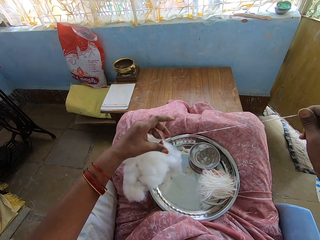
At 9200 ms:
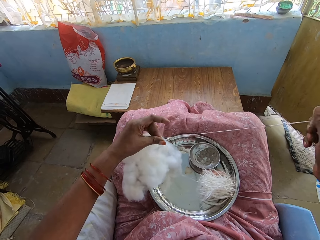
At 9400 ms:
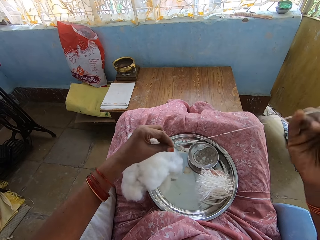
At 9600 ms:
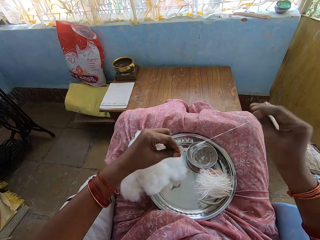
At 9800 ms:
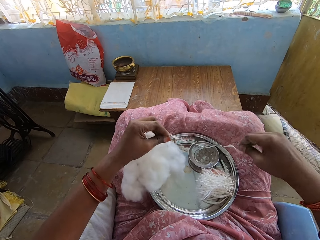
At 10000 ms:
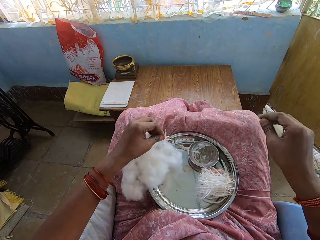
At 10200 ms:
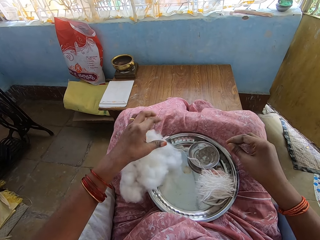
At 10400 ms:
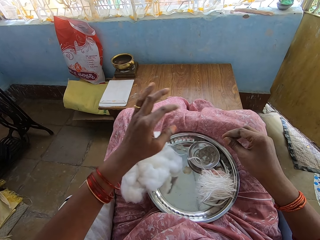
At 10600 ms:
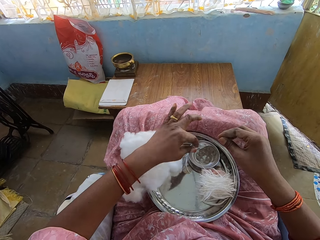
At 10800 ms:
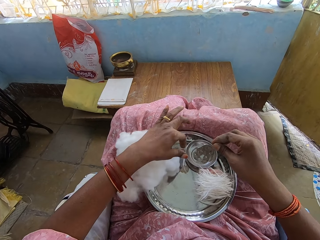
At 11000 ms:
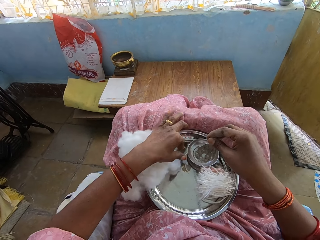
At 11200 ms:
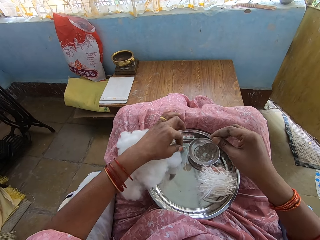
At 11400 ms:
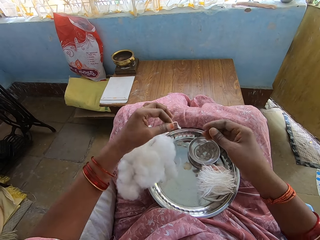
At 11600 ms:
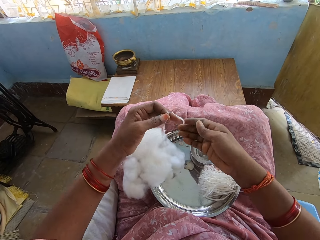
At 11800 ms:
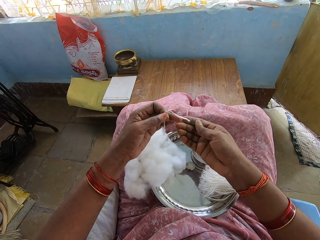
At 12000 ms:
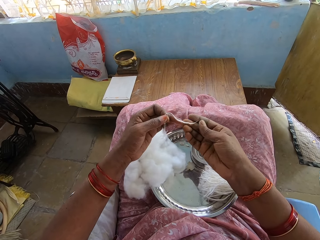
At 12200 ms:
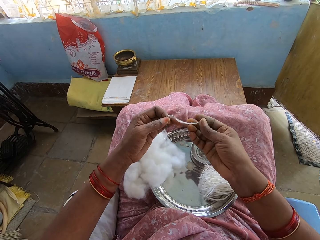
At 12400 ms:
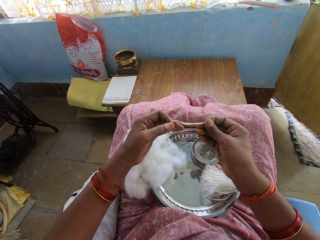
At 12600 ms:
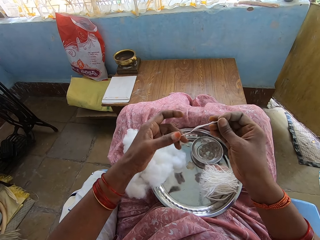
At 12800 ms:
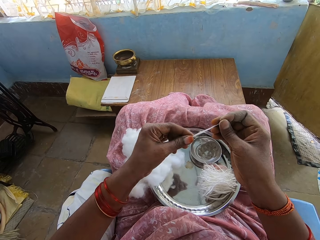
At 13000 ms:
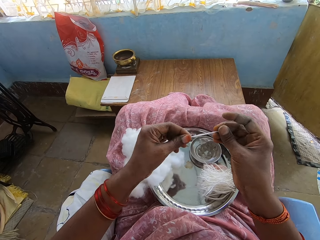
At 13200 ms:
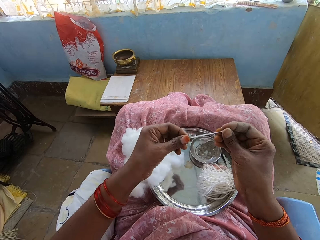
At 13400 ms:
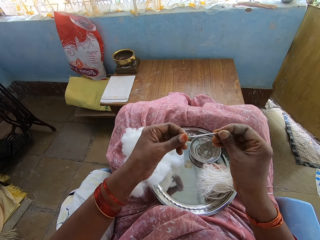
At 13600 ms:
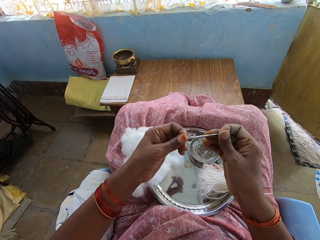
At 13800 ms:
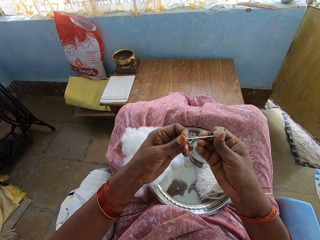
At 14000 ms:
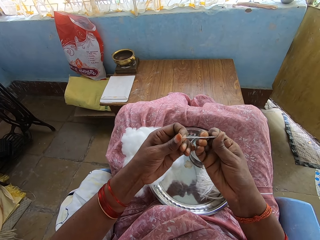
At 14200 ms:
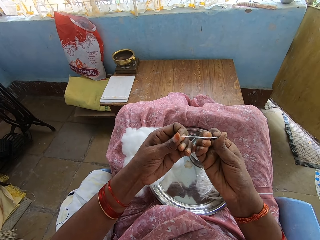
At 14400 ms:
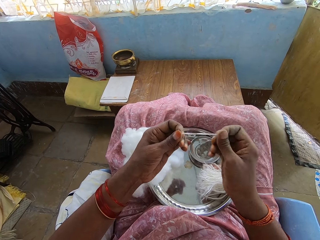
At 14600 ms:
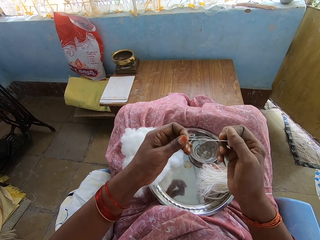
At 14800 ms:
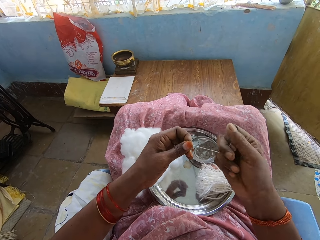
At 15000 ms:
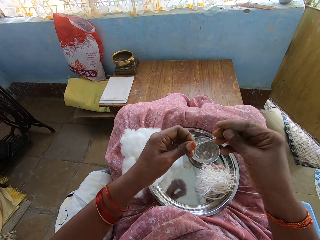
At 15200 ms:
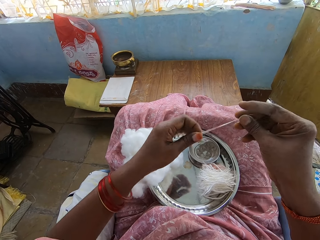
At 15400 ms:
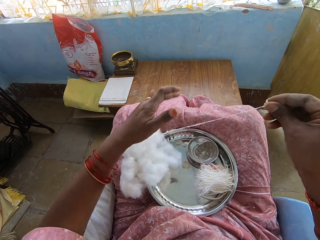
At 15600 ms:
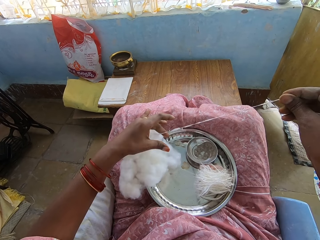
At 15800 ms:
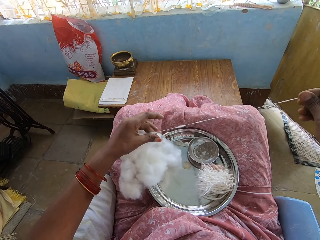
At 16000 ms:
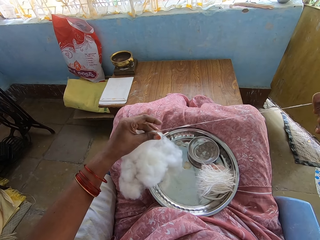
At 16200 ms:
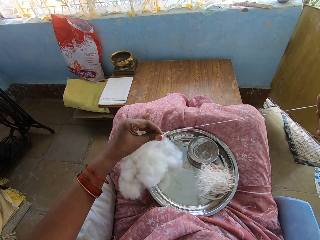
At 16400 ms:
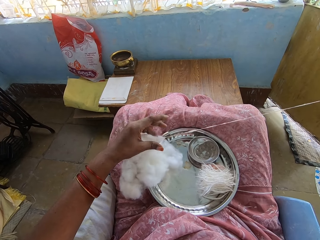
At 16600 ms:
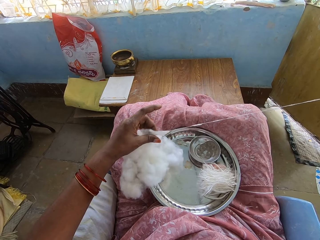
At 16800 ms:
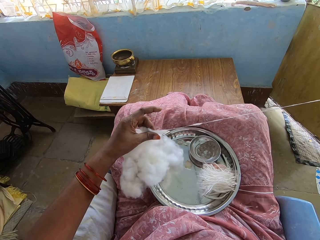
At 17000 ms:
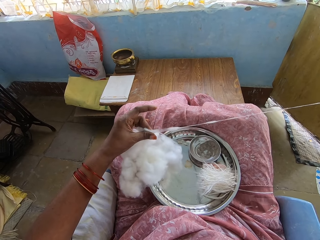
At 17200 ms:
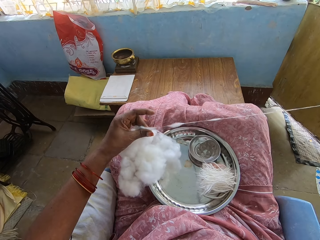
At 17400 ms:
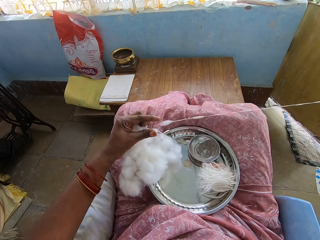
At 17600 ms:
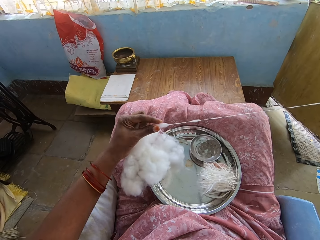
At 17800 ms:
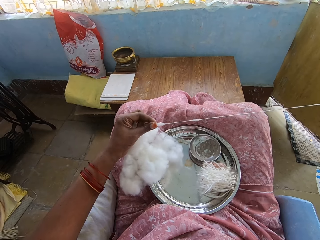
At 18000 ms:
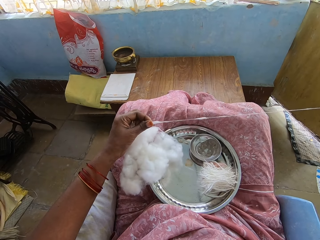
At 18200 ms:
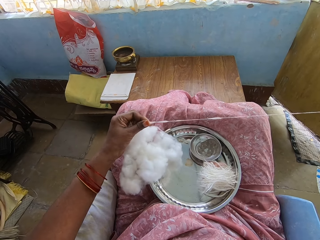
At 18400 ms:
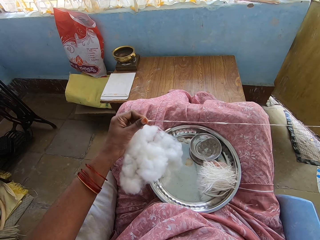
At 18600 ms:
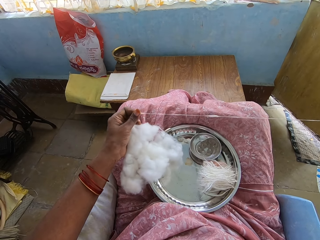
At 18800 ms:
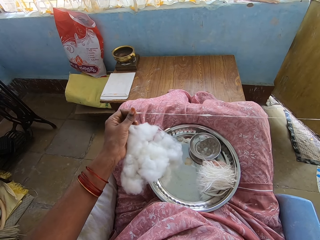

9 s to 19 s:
The camera wearer pulls the thread. They pick up the cotton wool, roll the cotton wool, and pull out the cotton wool.

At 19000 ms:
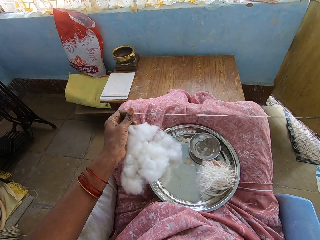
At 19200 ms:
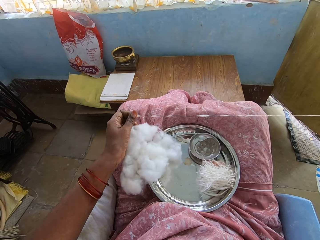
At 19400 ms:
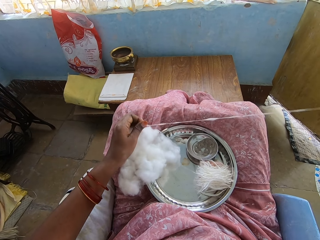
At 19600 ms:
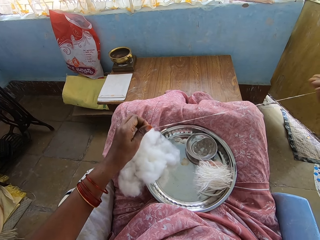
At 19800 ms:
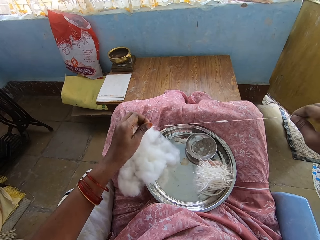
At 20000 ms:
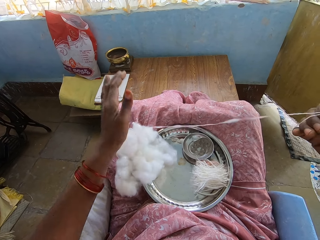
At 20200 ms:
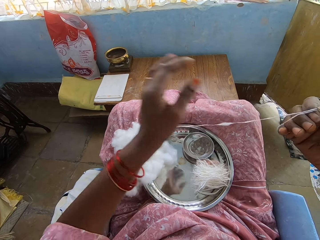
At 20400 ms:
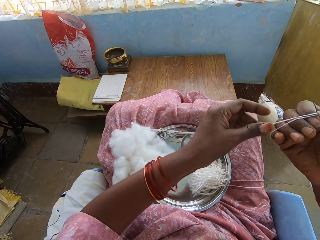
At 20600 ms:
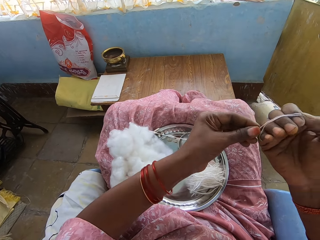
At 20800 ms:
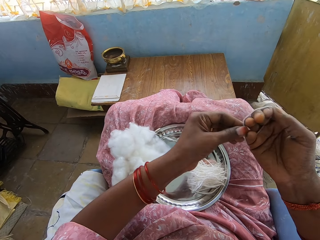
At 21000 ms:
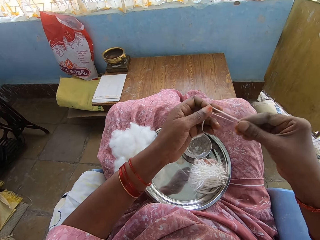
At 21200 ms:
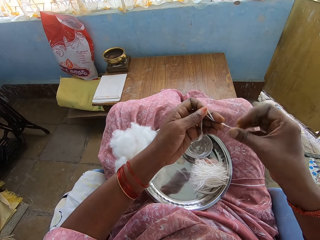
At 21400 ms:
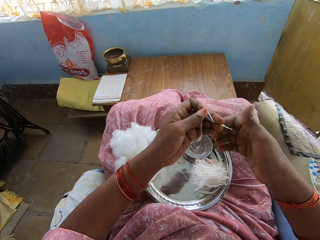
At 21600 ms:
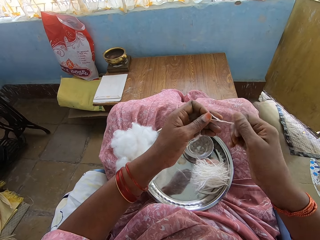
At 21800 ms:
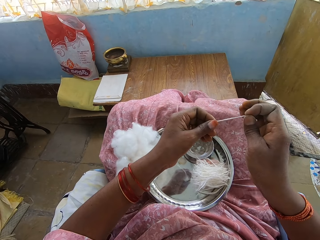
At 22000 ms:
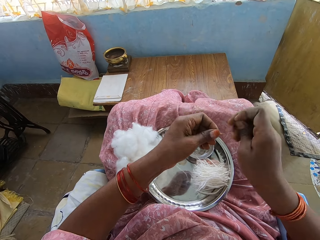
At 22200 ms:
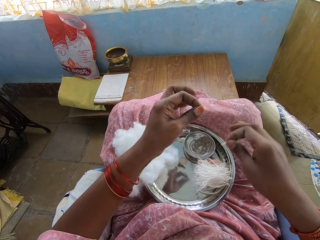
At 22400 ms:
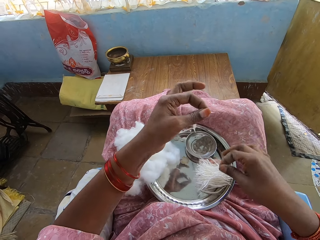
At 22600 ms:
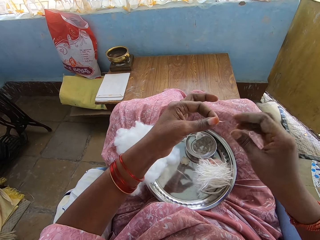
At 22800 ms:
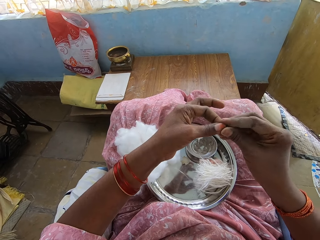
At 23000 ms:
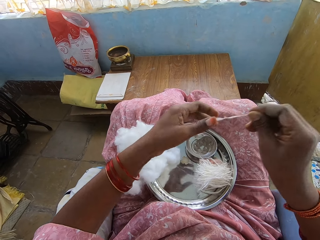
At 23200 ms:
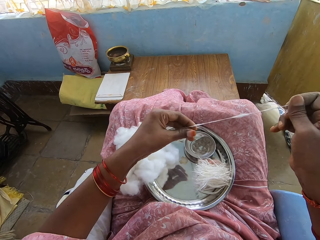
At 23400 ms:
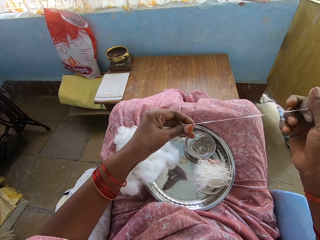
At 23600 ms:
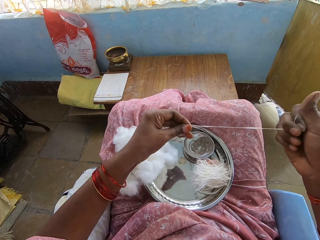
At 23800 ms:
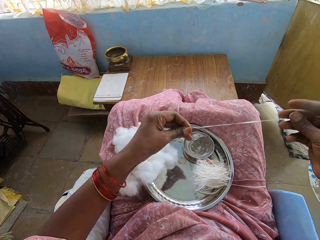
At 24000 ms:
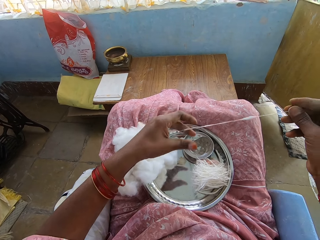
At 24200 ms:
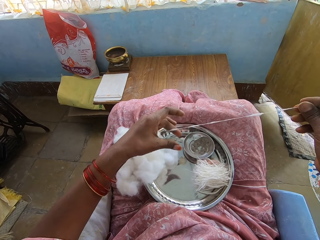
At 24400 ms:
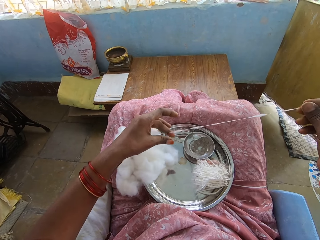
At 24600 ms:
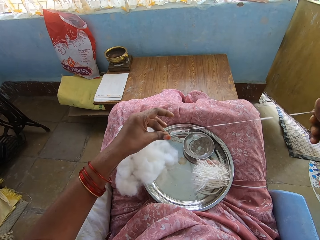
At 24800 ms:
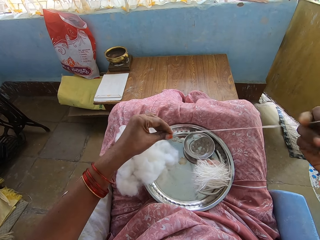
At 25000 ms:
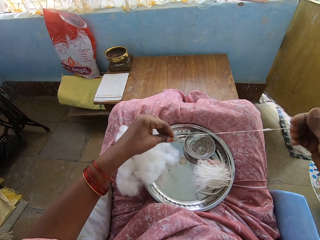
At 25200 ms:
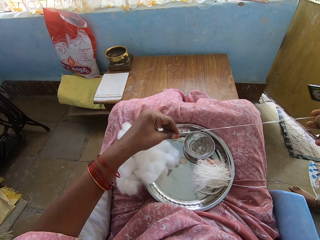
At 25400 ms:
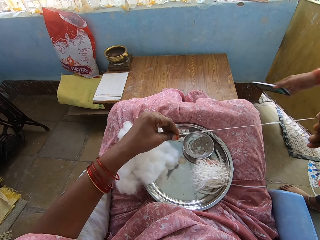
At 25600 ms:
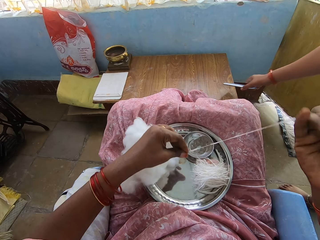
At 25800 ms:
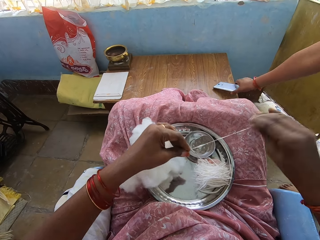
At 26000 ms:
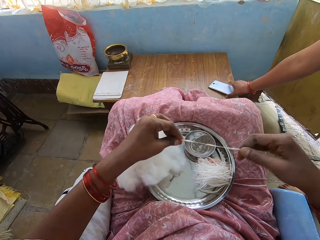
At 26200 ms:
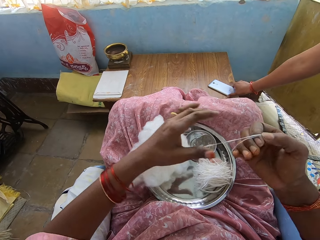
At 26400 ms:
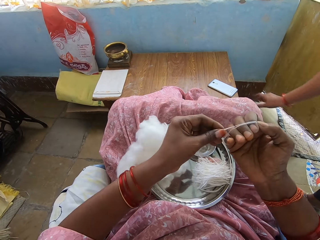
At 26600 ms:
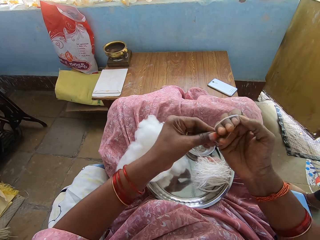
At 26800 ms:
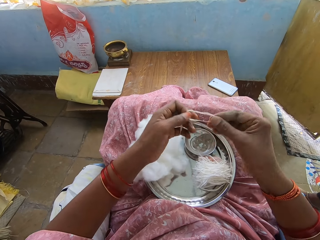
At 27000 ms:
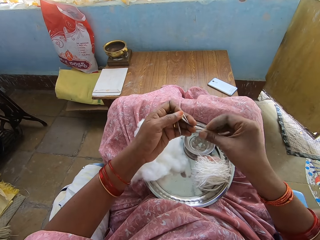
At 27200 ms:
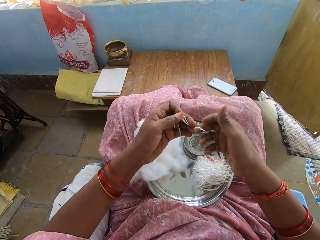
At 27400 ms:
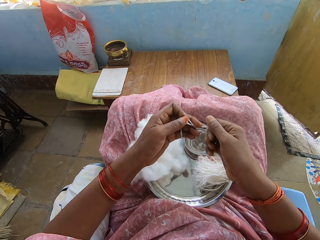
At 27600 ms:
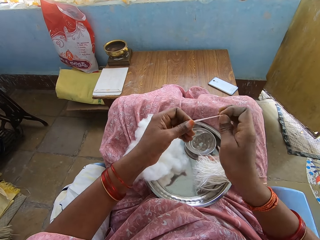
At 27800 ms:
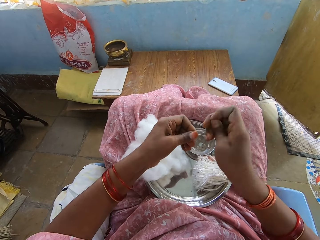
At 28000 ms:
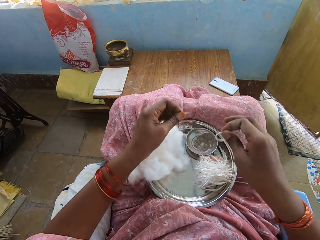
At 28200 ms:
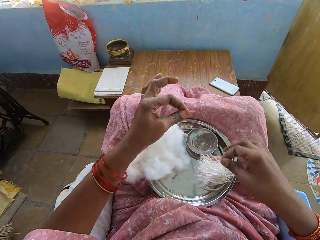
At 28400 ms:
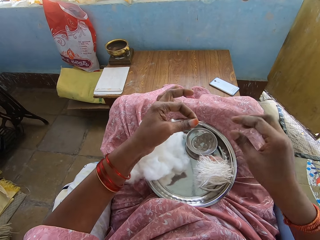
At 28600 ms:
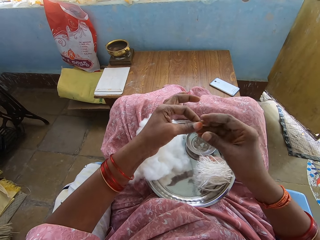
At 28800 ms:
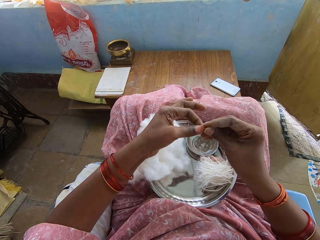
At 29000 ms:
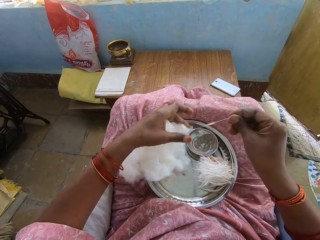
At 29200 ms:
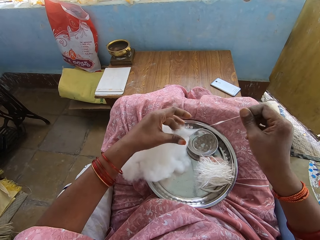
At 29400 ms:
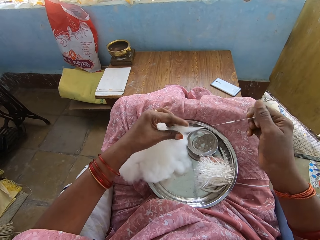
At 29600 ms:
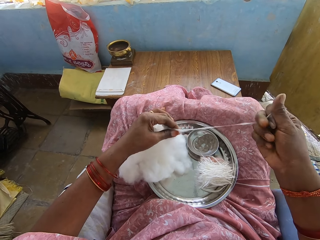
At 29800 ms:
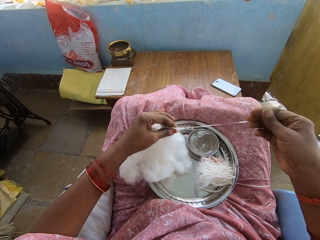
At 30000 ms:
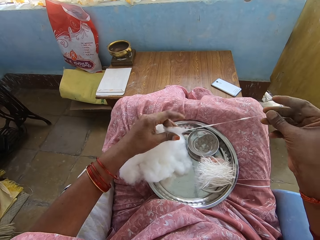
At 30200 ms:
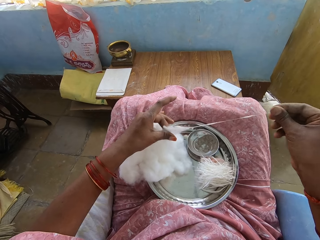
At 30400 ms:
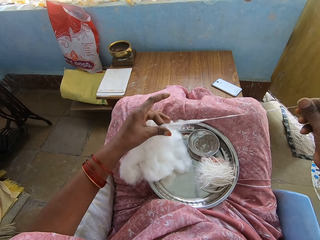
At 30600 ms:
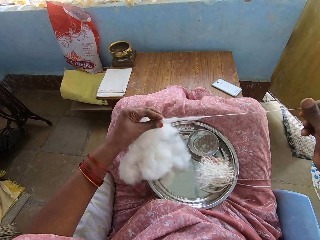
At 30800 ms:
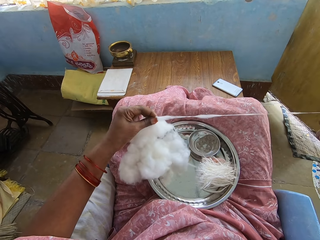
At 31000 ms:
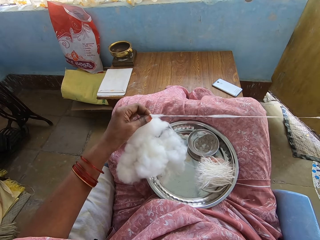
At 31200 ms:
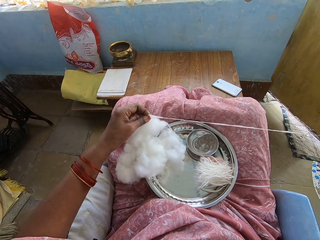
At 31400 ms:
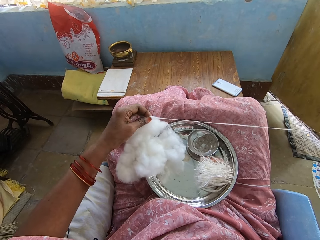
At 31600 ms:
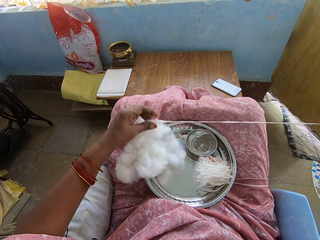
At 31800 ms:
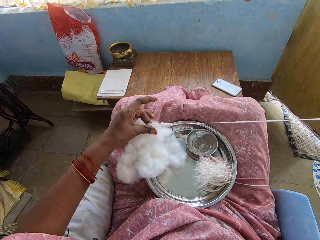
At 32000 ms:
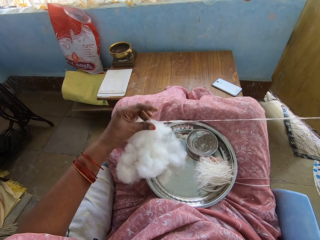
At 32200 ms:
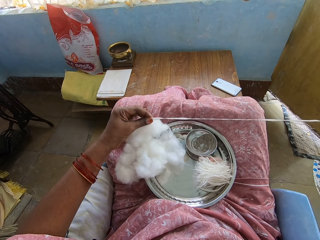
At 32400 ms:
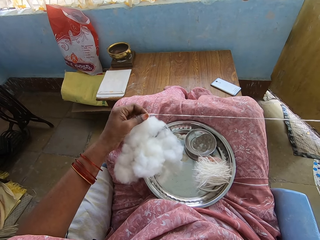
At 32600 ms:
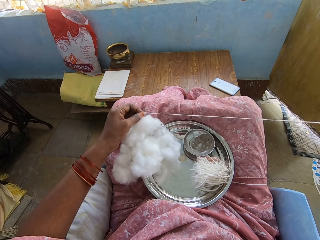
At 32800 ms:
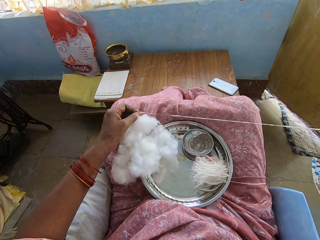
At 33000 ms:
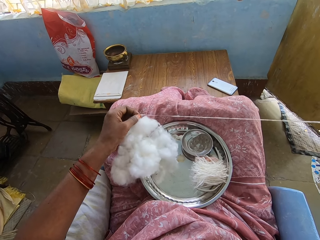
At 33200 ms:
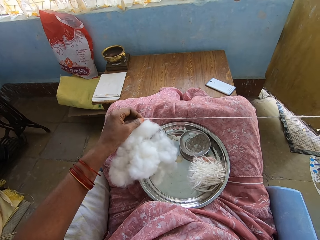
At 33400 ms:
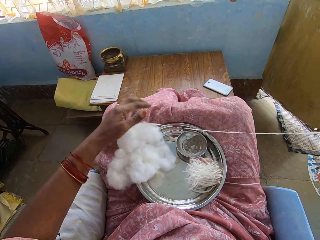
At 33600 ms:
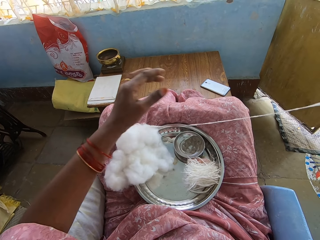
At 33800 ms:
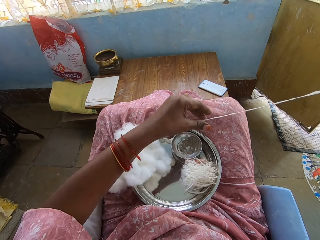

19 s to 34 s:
The camera wearer folds the thread. They twist the thread, cut the thread, and put the thread on a tray. They pull the thread. A woman puts a phone on a table. The camera wearer folds the thread. They twist the thread, cut the thread, and put the thread on the tray. They pull the thread.
